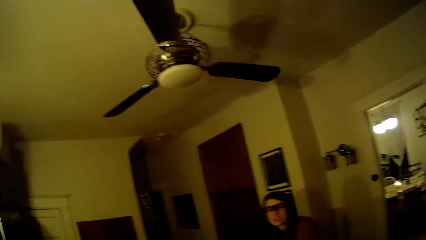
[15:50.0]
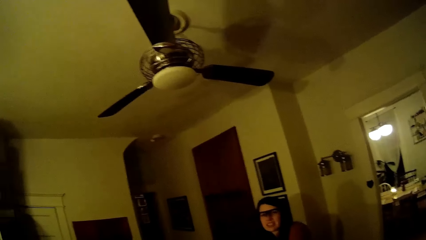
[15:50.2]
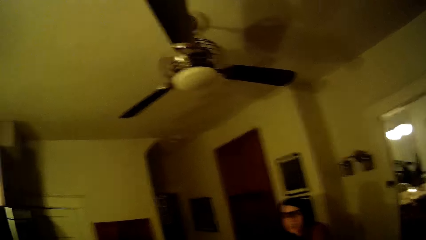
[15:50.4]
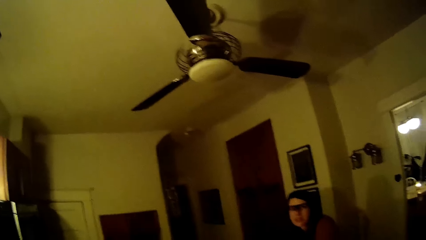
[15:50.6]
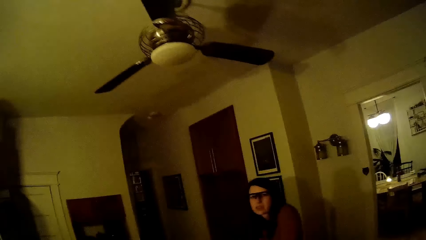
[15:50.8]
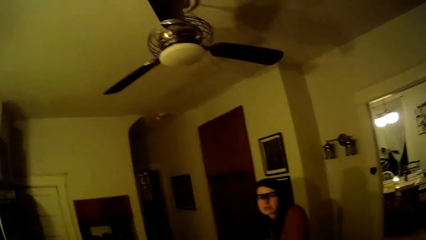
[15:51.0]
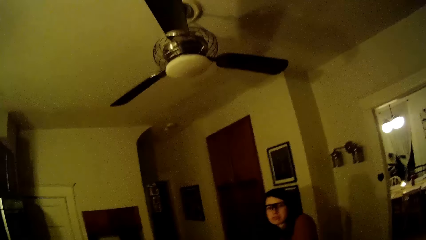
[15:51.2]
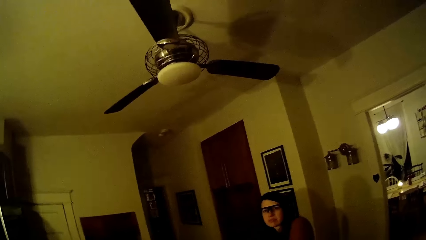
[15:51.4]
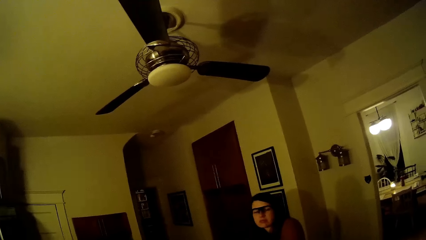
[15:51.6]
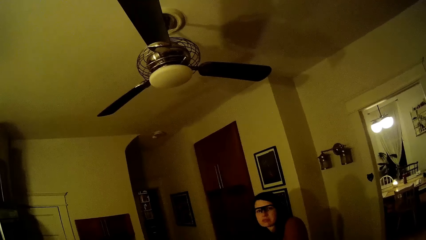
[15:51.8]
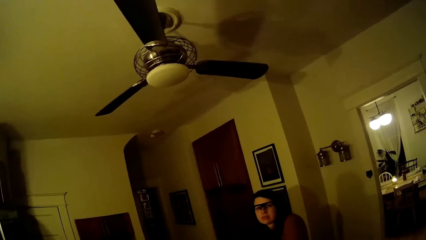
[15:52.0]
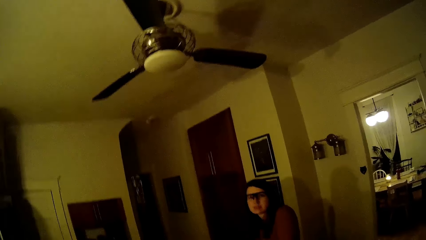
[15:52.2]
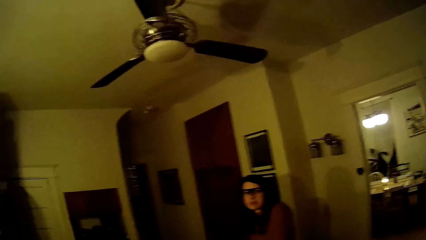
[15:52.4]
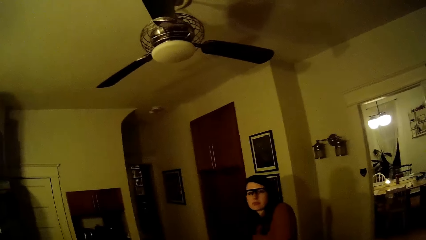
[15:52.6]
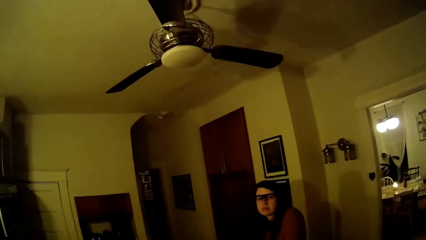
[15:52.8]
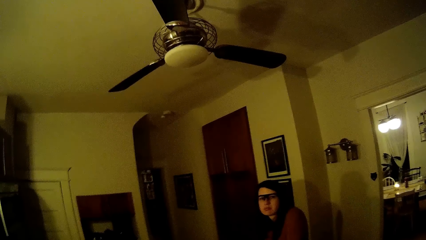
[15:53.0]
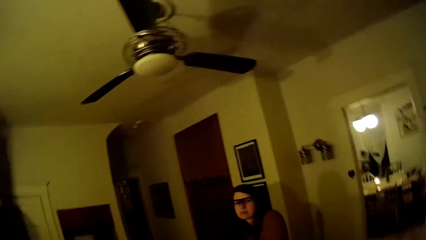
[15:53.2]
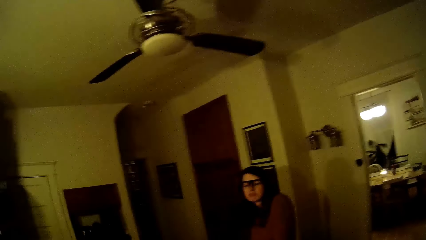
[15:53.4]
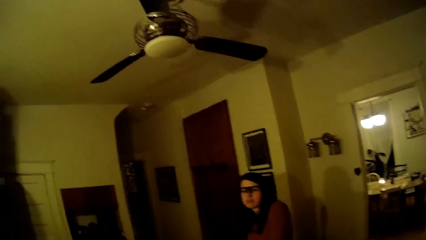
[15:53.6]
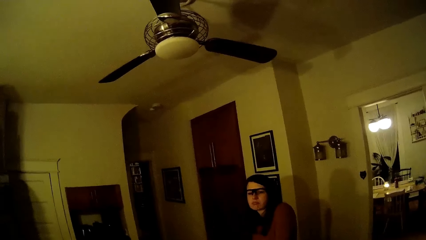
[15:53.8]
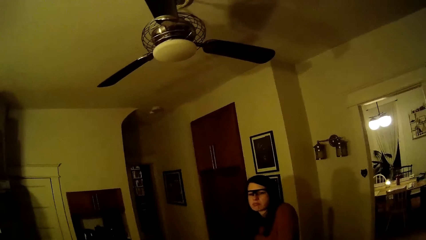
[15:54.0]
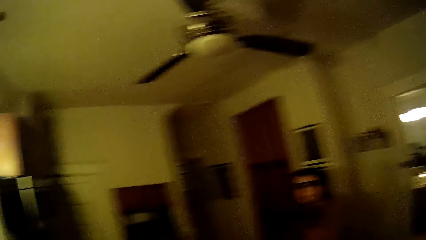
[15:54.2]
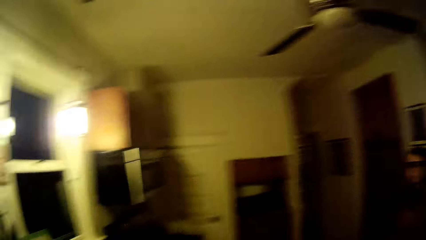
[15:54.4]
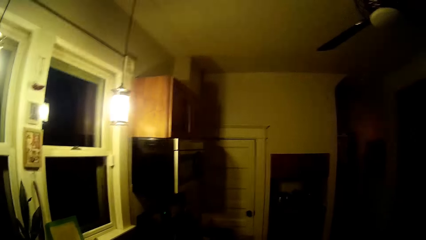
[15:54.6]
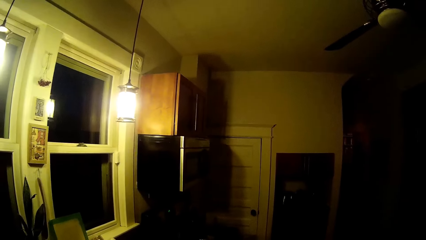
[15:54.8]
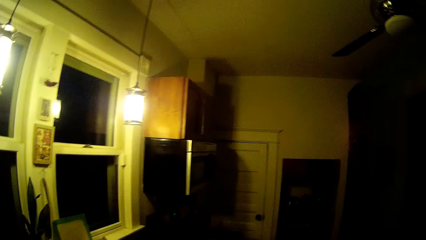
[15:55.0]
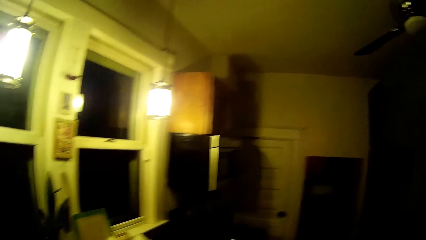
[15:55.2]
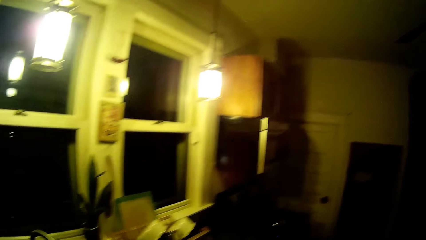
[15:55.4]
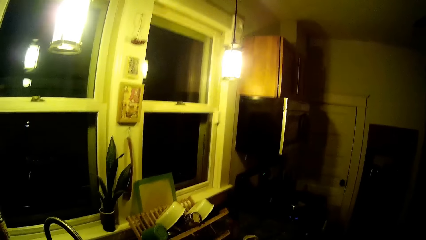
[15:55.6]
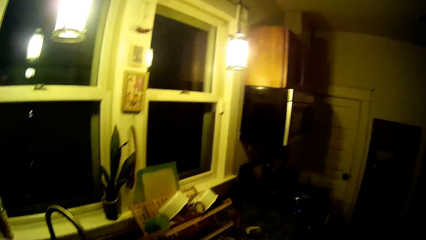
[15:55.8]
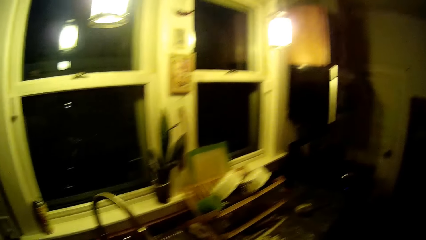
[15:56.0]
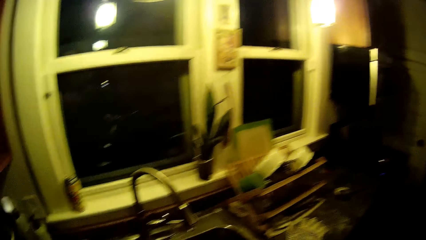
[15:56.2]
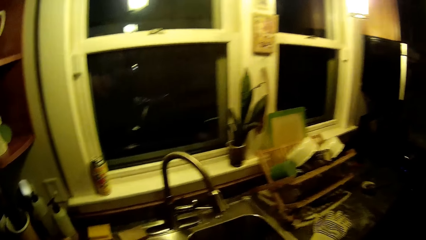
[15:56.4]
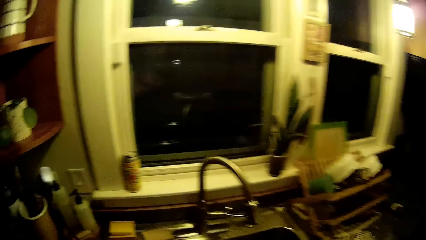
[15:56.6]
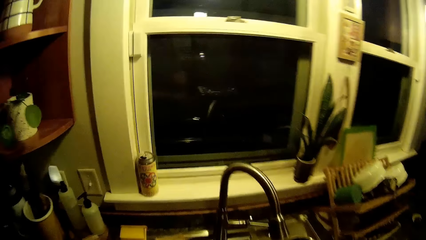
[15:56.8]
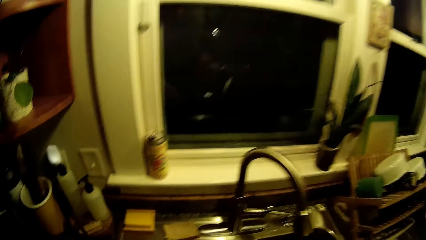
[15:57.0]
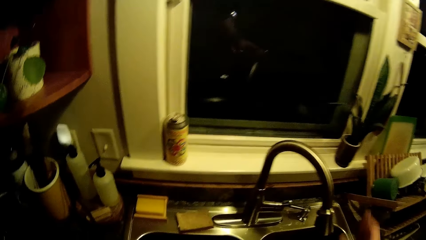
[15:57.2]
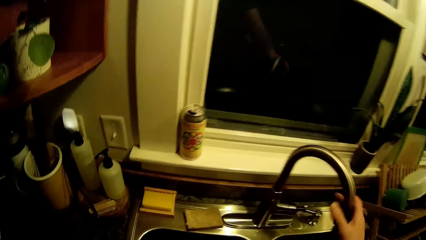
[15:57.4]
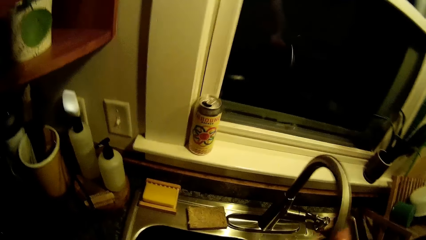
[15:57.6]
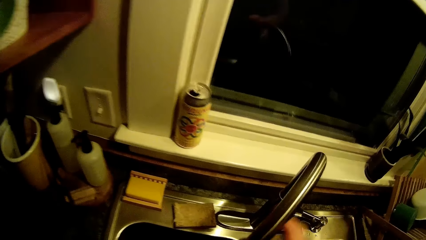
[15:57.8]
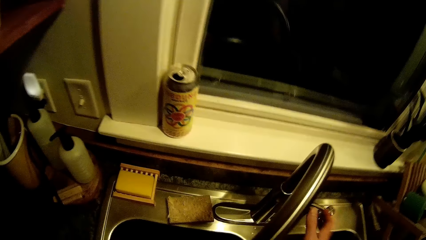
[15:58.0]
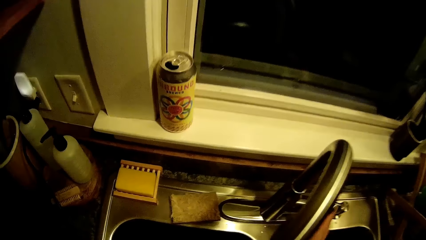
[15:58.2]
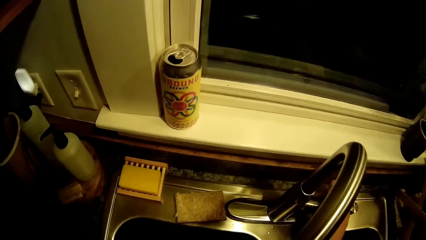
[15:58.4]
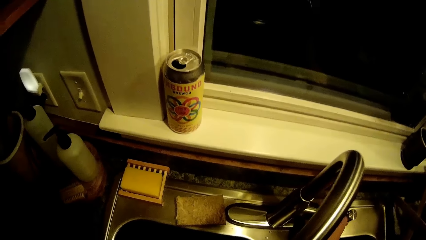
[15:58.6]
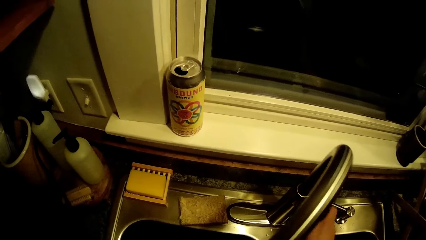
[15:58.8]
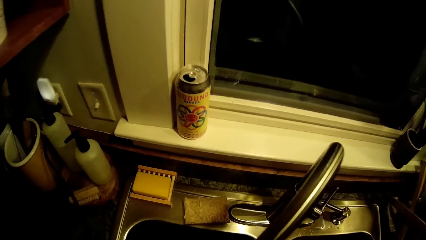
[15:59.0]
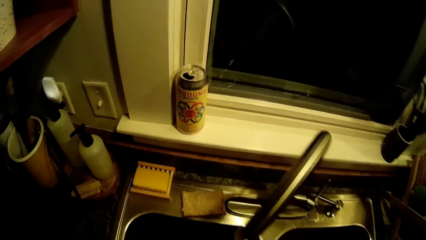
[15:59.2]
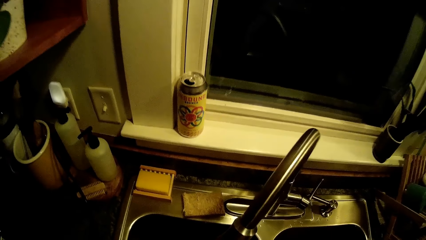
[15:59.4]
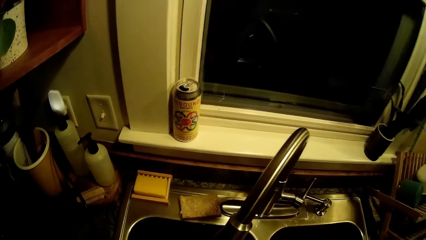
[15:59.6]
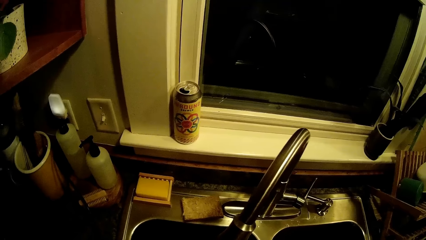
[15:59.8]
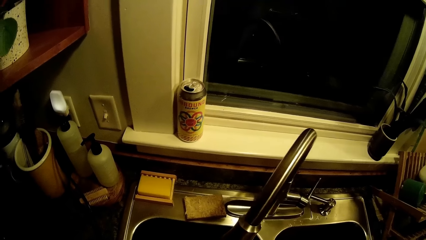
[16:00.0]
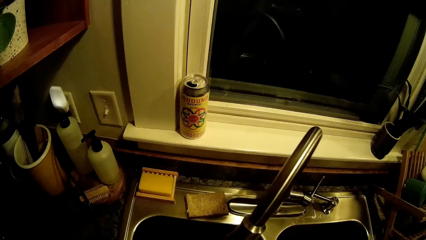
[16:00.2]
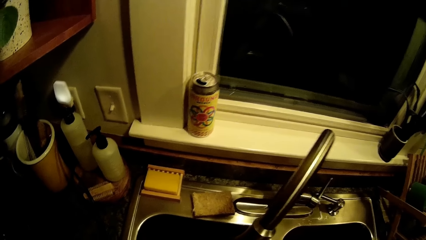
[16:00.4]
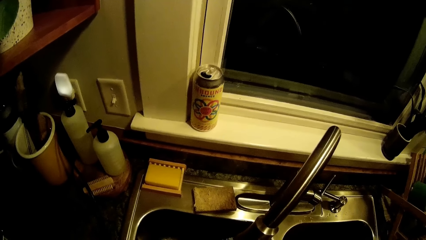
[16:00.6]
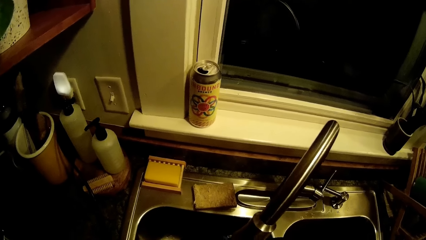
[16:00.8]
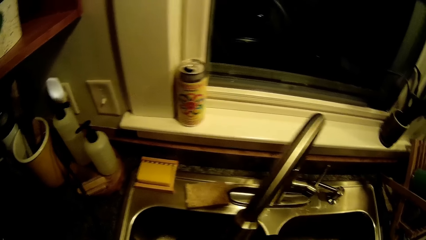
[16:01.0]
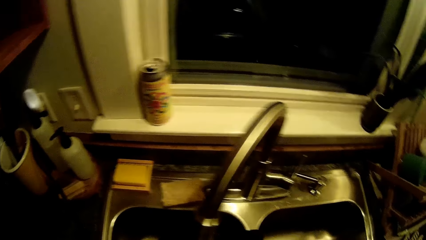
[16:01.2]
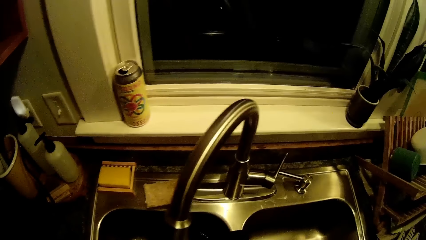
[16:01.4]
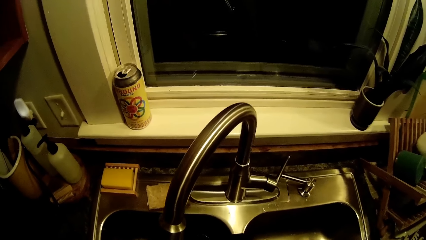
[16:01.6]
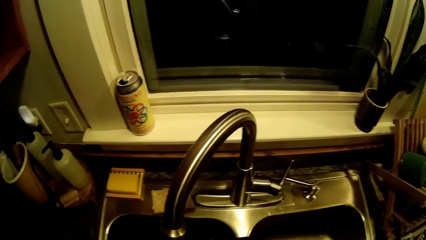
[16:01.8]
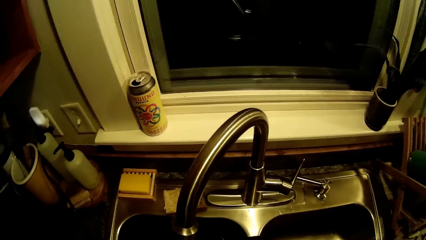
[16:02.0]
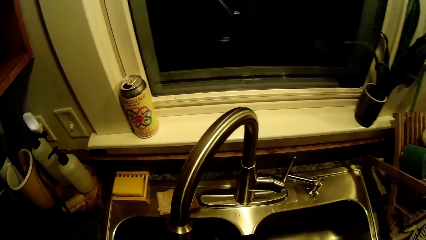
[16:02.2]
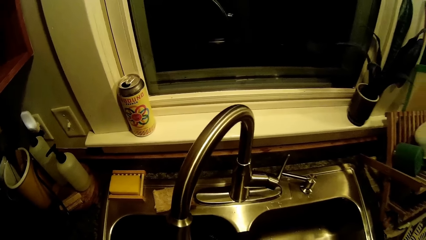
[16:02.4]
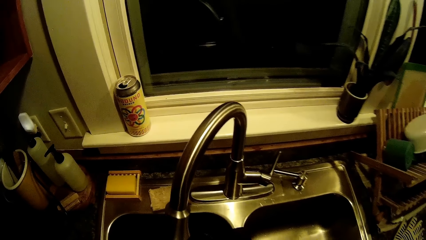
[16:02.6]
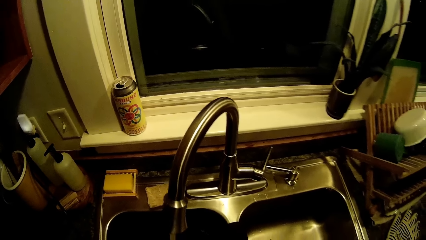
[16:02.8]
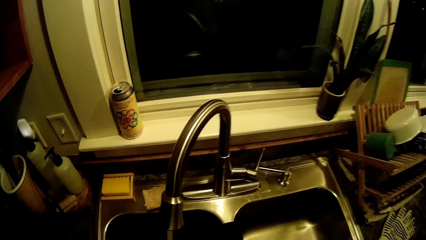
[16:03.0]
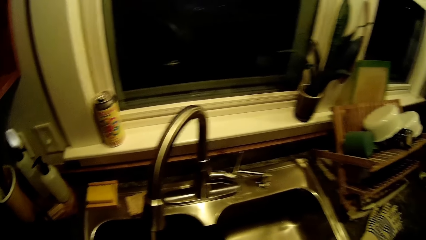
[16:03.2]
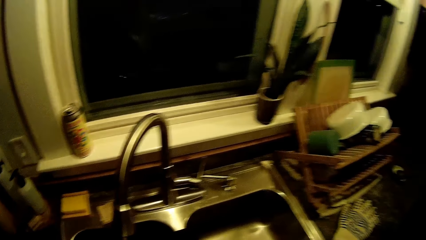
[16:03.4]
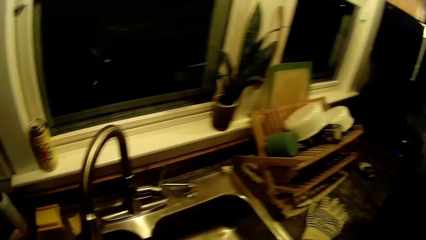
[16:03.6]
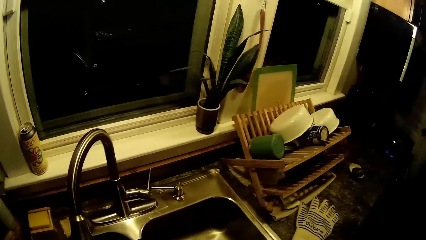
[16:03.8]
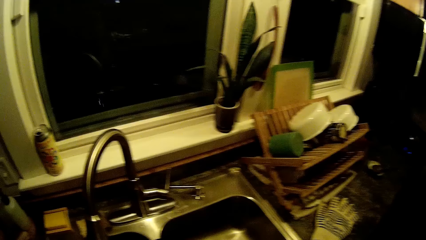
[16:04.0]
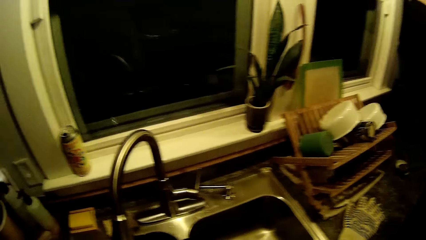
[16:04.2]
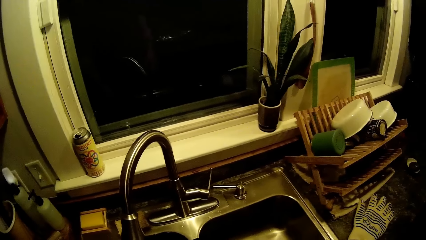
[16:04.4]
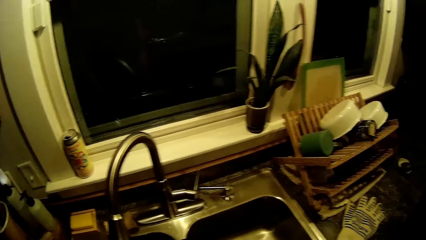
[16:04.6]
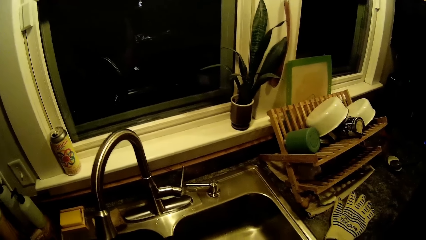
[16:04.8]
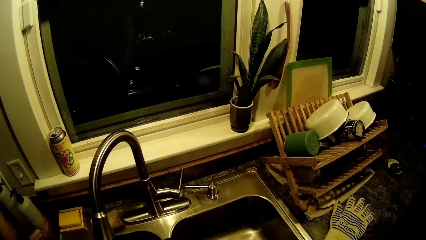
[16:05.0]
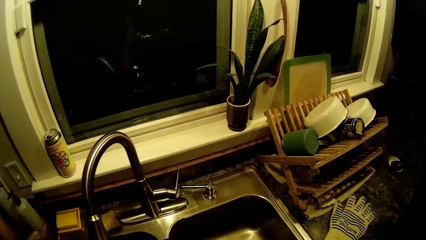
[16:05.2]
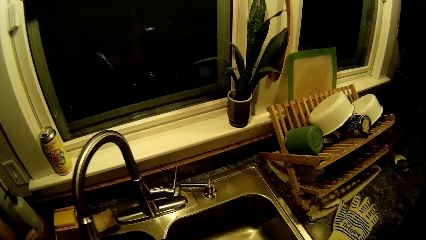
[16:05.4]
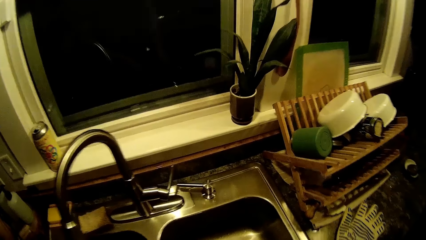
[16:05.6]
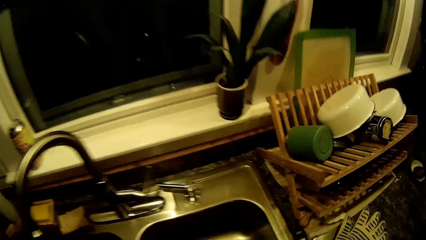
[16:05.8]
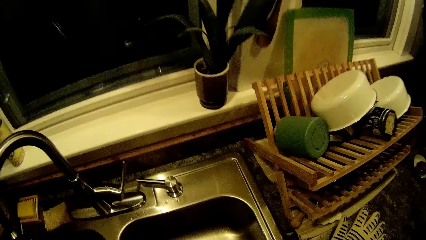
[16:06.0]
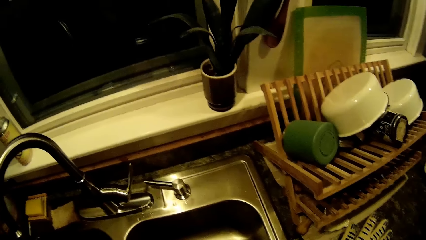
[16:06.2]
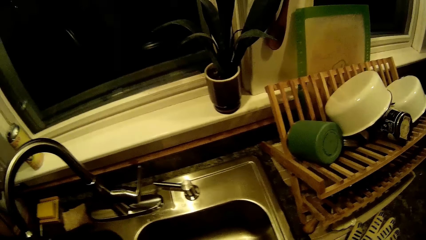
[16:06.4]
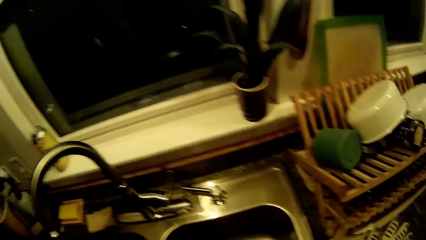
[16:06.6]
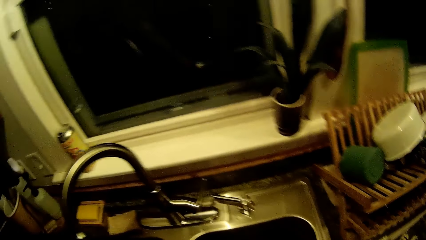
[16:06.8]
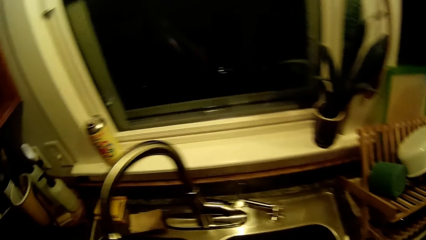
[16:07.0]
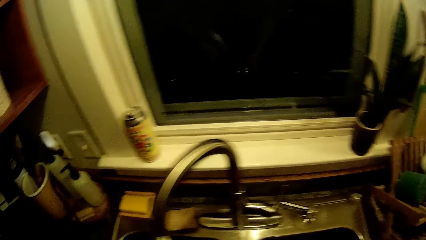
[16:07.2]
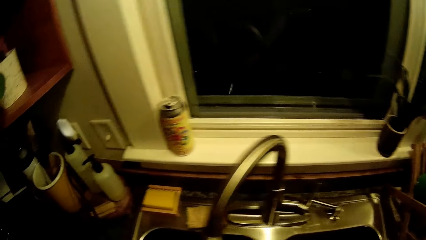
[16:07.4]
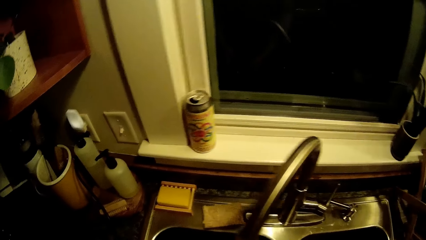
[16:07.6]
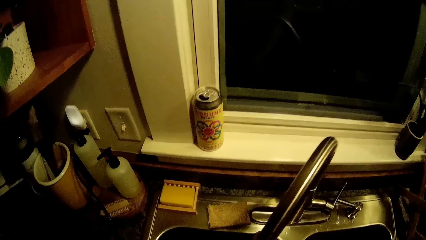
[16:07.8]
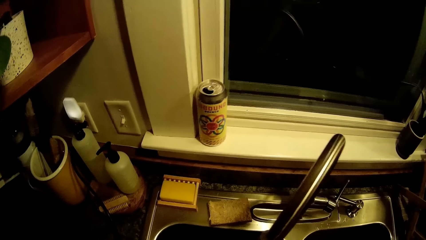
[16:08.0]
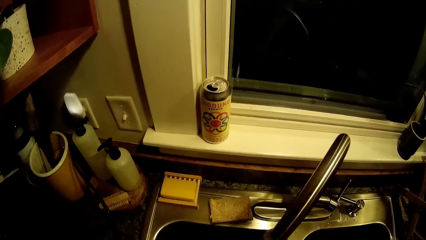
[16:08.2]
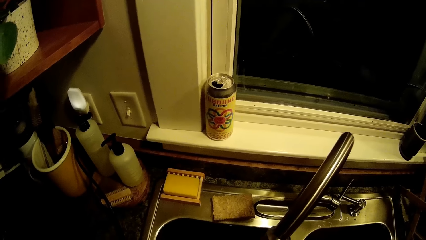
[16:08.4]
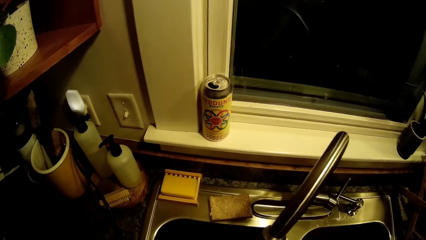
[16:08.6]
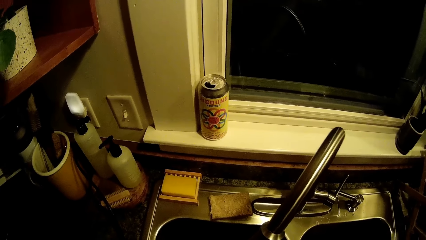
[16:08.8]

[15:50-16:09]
A man talks to the camera wearer. The camera wearer looks around the room. He moves the tap head to the left with his right hand. He washes the utensils. He turns on the tap on the kitchen sink with his right hand.
